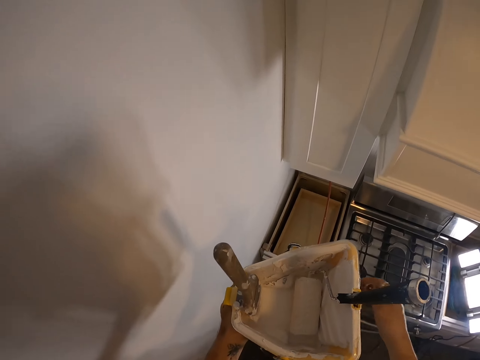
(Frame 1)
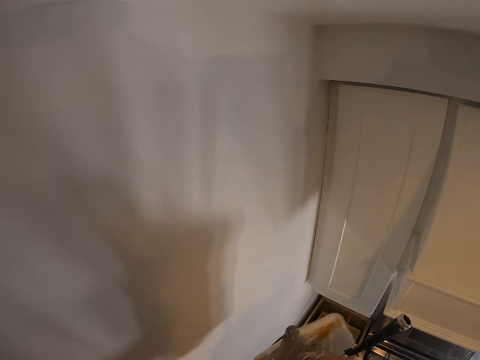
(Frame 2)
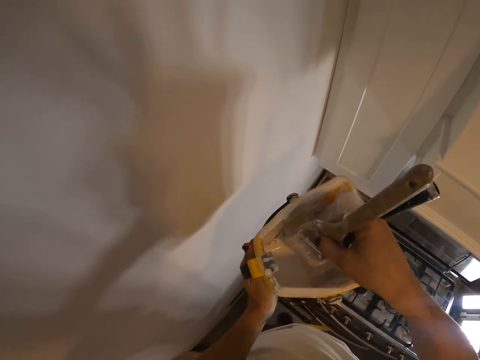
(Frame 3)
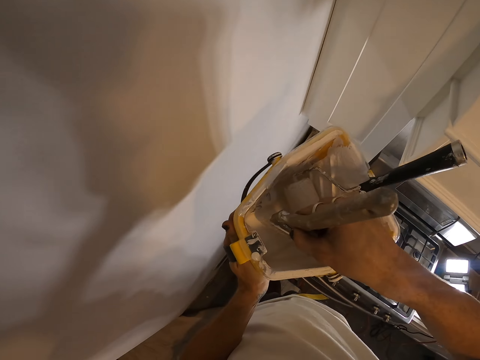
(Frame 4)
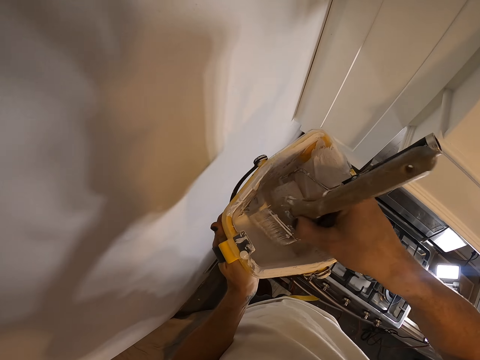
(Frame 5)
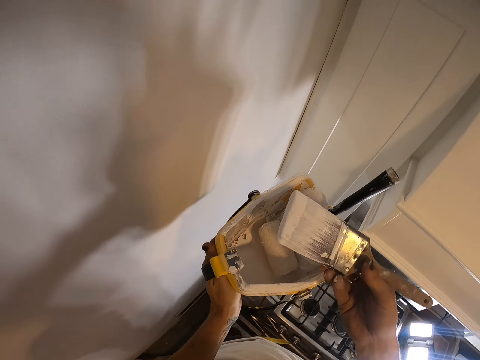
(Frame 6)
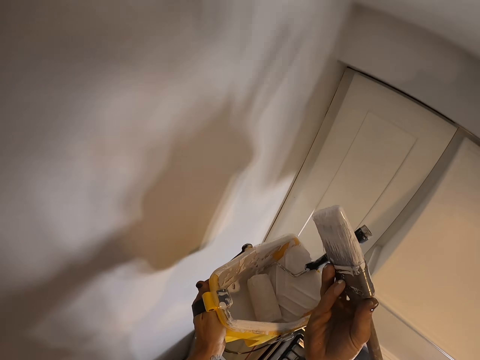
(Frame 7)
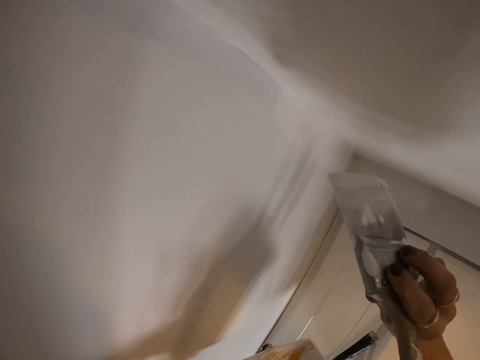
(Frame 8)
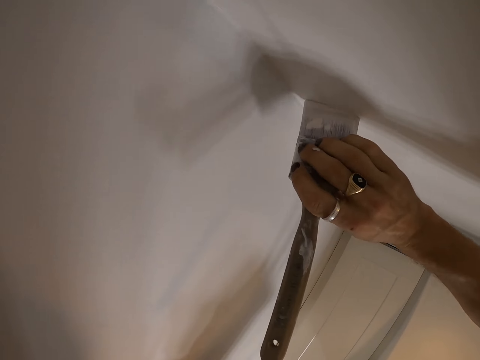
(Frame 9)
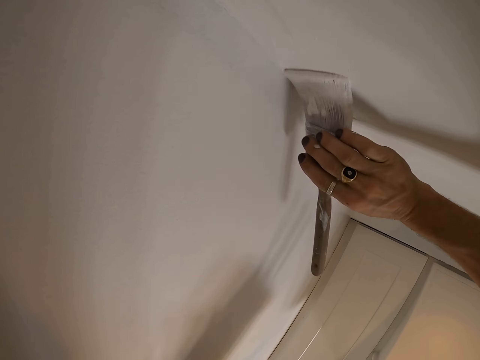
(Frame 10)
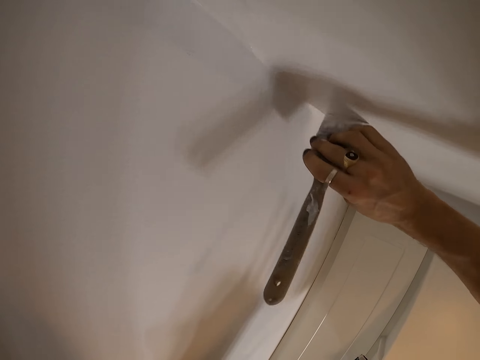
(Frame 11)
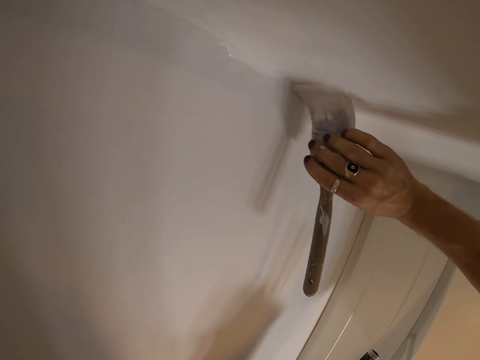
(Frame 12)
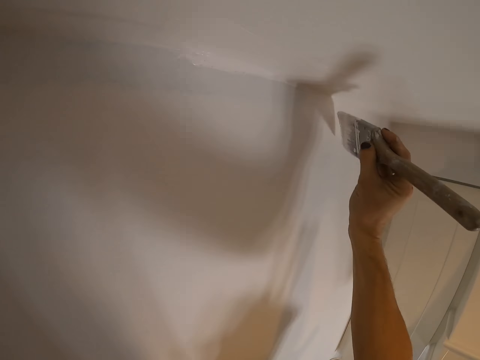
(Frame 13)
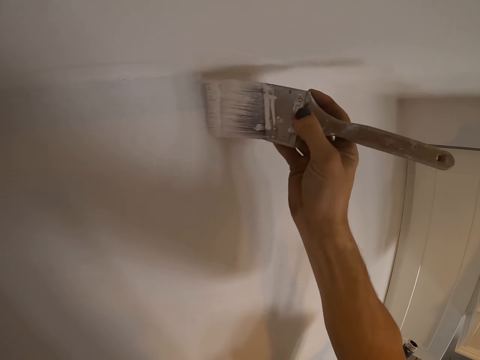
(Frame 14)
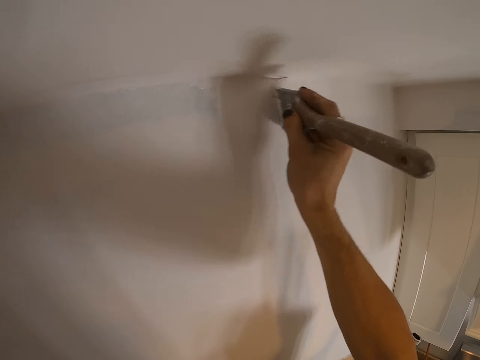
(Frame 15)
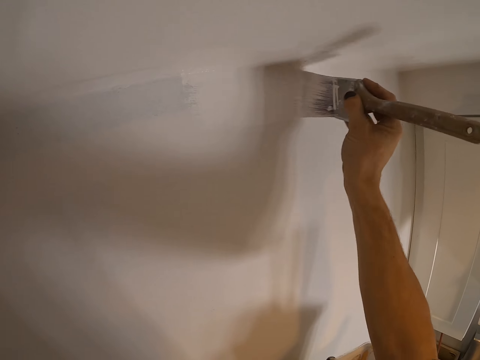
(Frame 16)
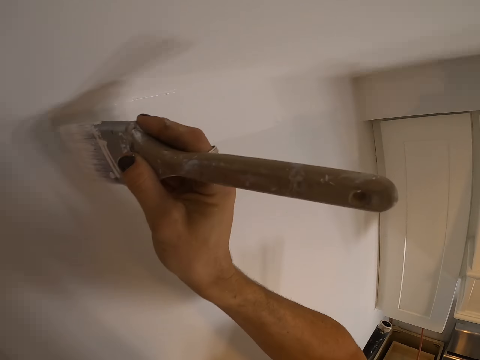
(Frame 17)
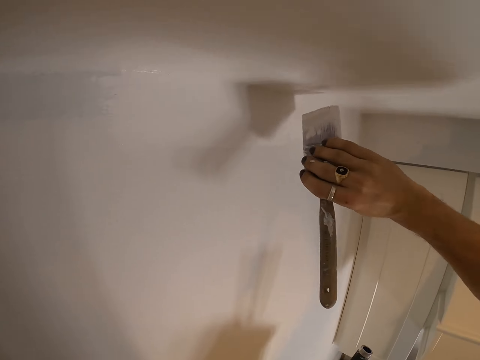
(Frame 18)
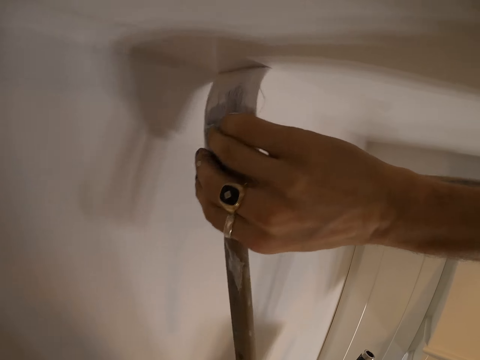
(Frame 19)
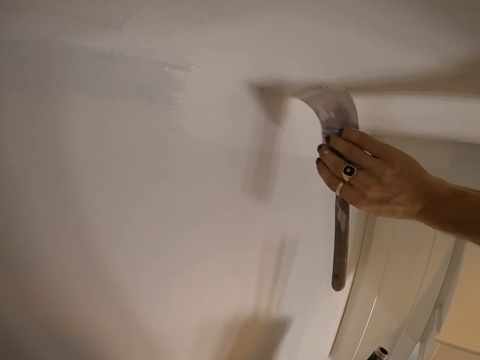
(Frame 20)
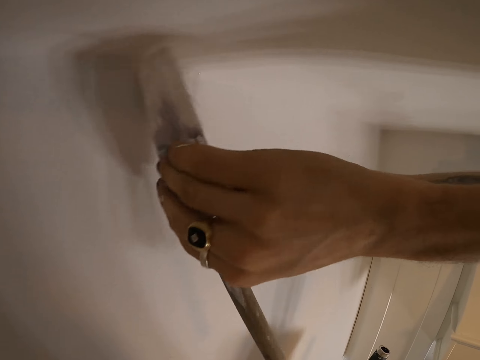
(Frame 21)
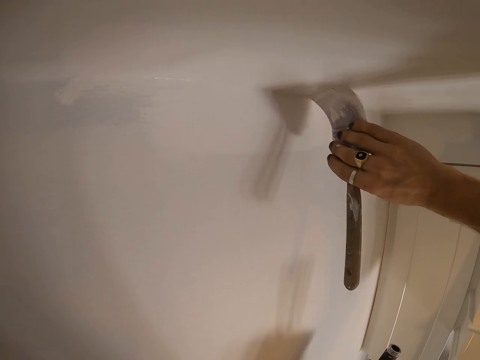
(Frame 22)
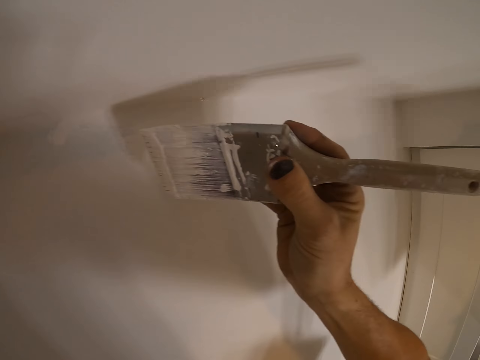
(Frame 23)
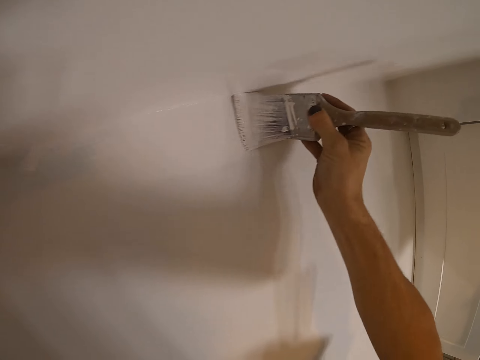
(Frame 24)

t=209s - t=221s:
The camera wearer picks up a paint brush. They continue to paint the wall with the paint brush.

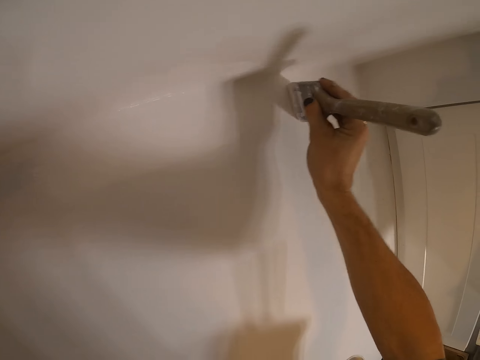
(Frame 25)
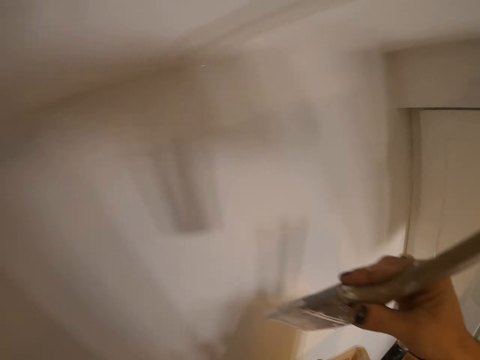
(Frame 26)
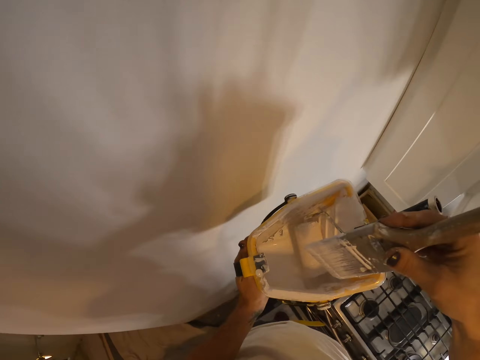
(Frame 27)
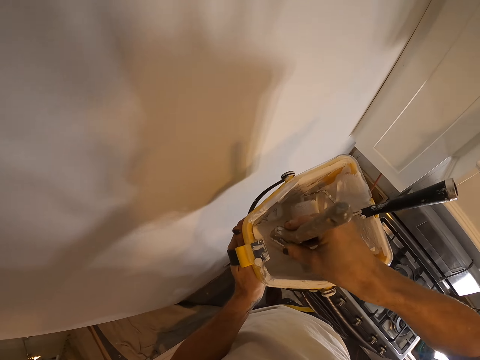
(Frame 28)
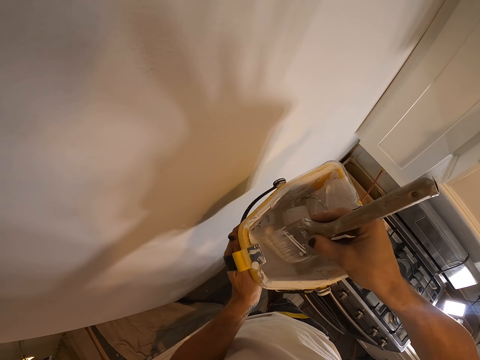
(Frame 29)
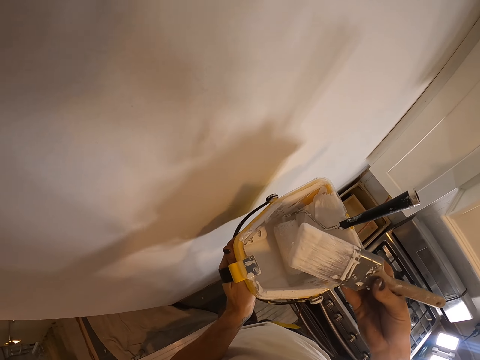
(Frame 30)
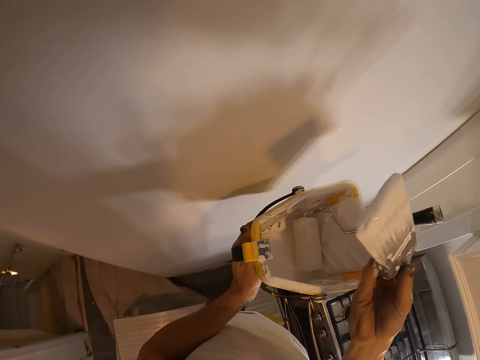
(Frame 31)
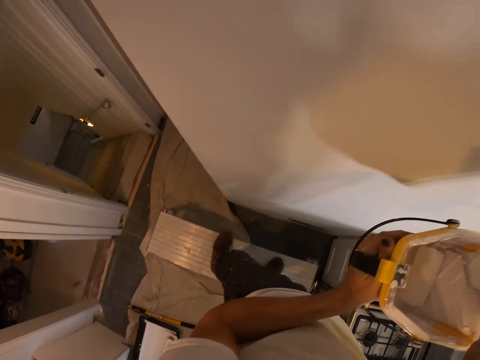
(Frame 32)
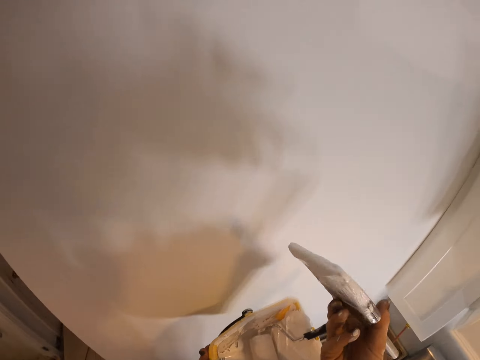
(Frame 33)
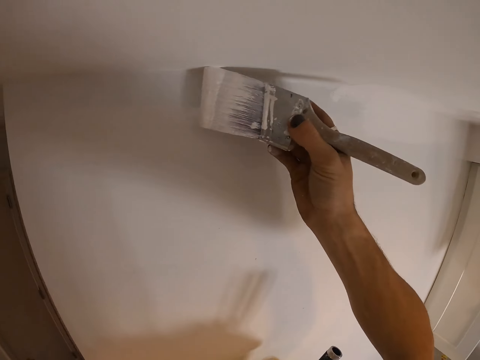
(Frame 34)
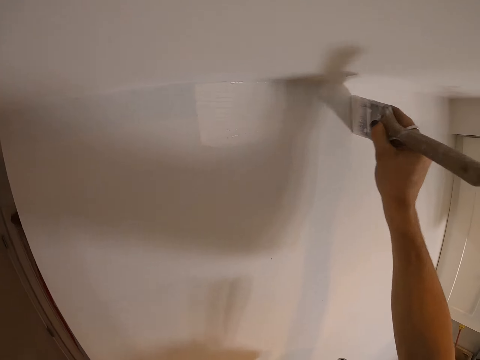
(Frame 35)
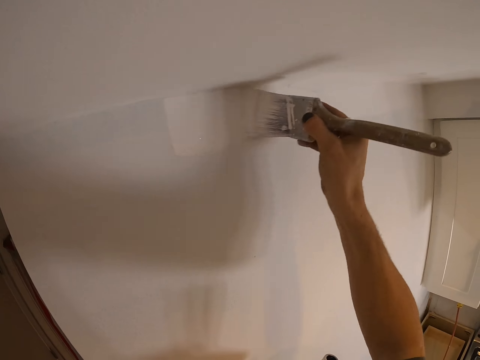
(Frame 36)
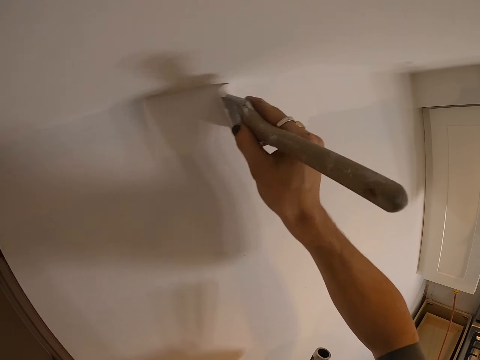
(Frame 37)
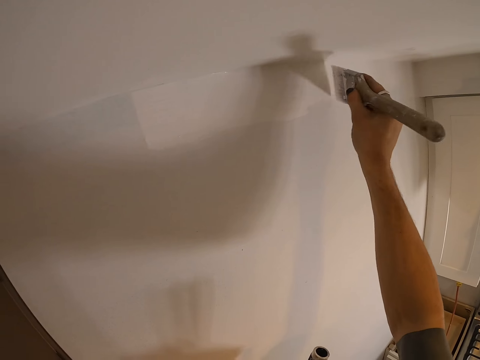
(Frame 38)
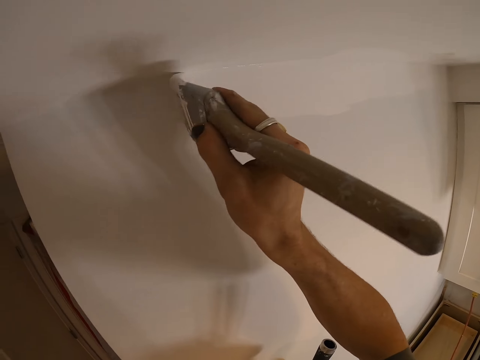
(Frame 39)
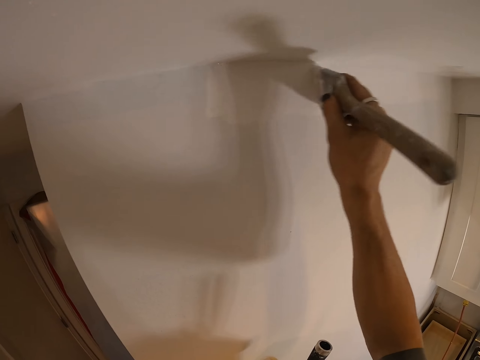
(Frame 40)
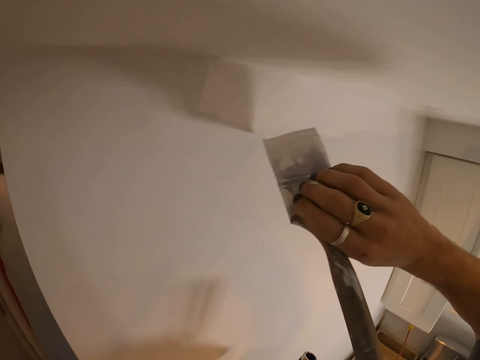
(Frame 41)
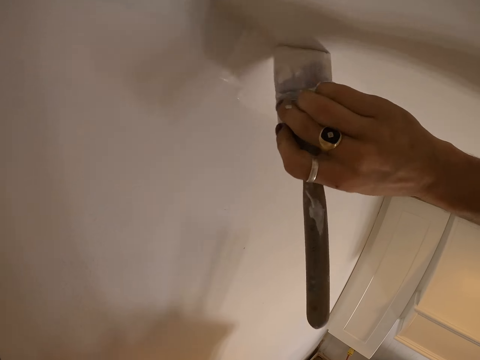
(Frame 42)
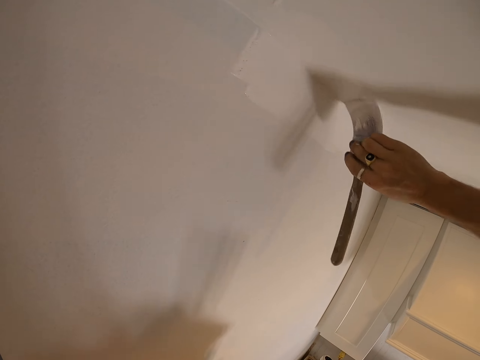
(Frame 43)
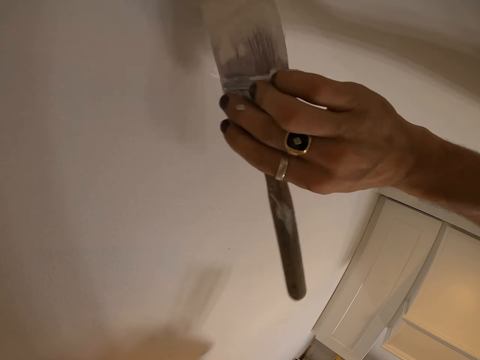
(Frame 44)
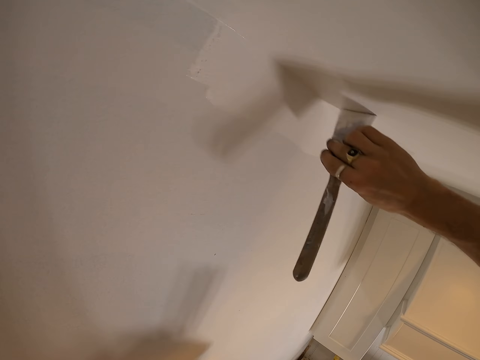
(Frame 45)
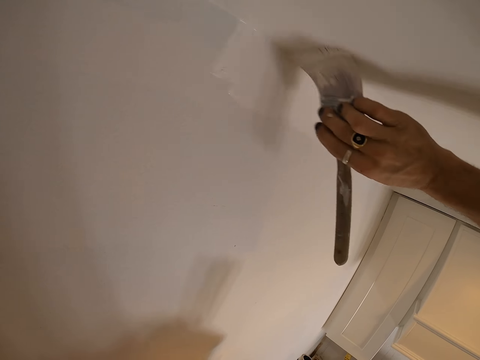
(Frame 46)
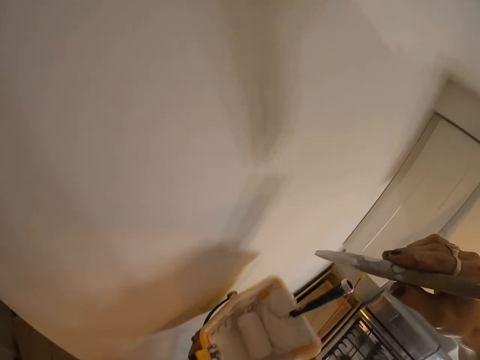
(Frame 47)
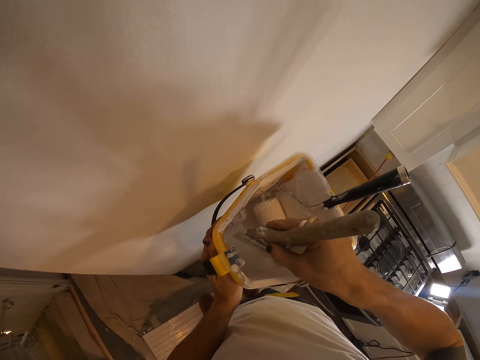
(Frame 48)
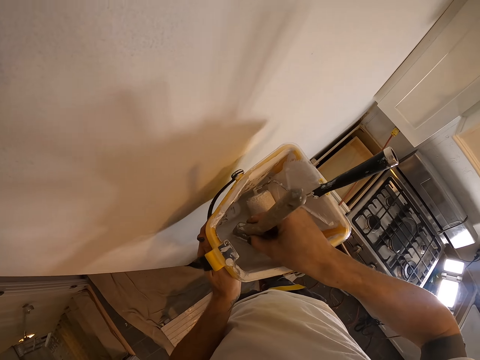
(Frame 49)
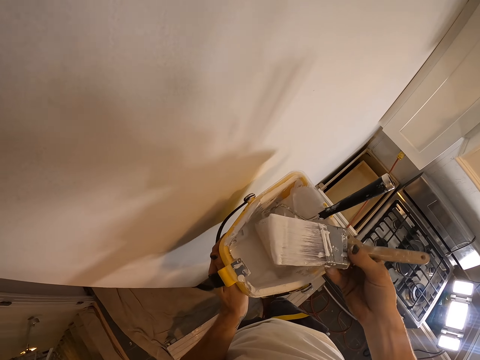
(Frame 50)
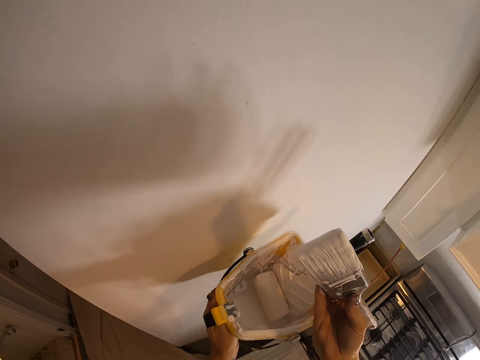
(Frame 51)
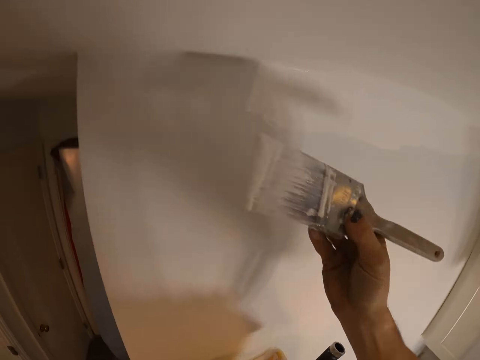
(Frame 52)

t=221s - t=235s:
The camera wearer dips the paint brush into the roller tray. They continue to paint the wall with the paint brush. They dip the paint brush into the roller tray.
